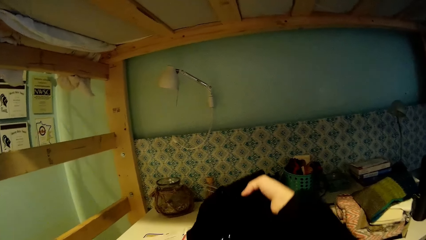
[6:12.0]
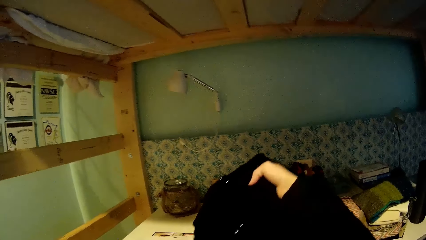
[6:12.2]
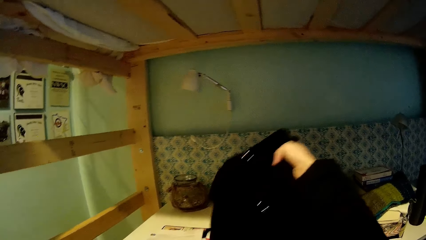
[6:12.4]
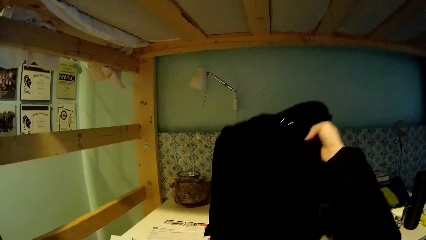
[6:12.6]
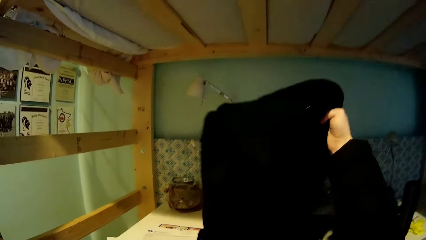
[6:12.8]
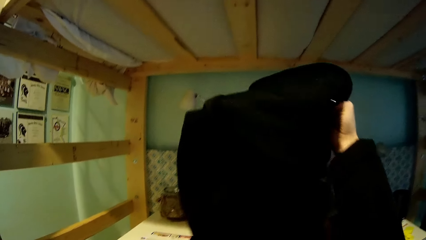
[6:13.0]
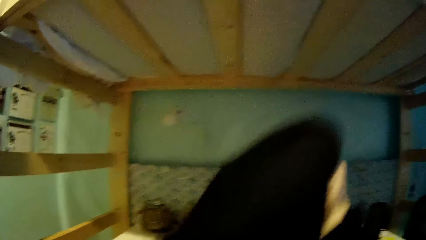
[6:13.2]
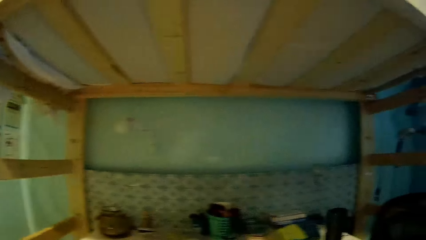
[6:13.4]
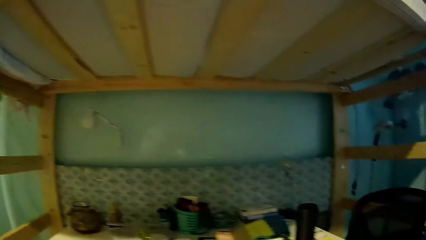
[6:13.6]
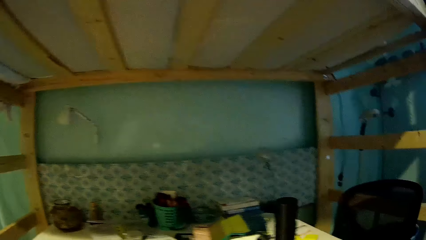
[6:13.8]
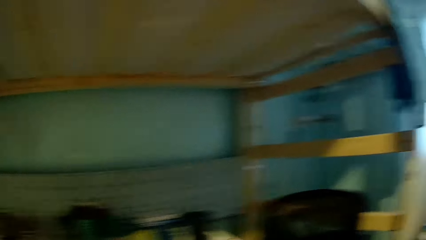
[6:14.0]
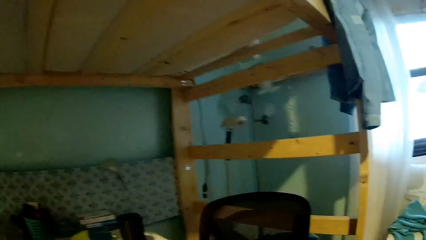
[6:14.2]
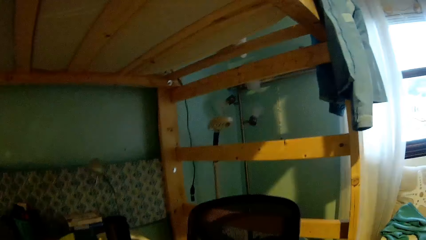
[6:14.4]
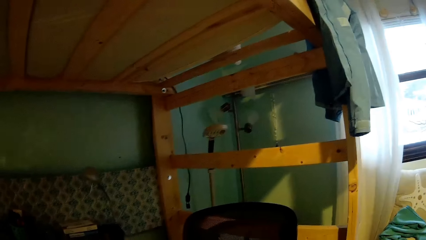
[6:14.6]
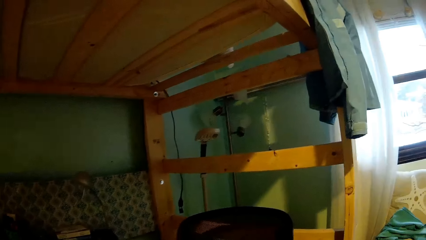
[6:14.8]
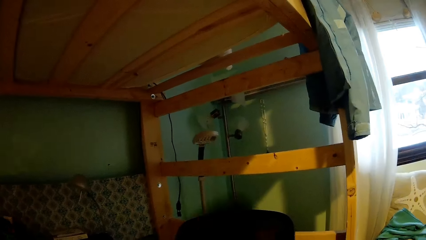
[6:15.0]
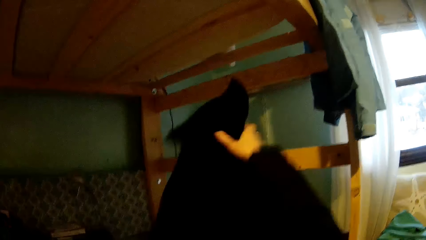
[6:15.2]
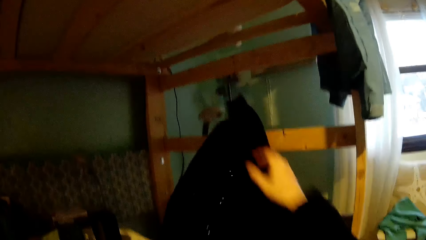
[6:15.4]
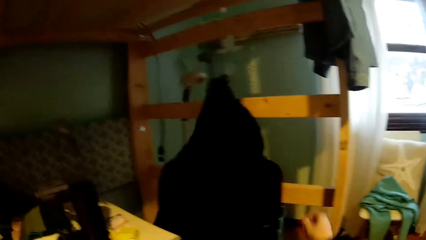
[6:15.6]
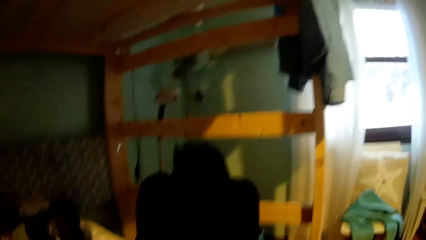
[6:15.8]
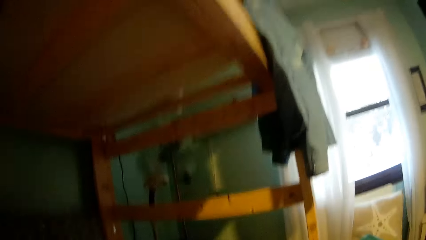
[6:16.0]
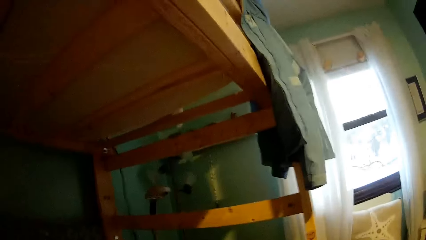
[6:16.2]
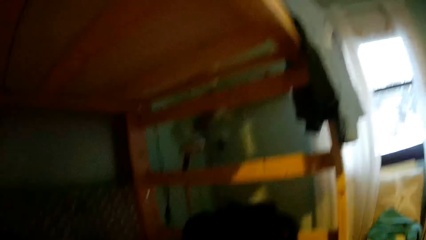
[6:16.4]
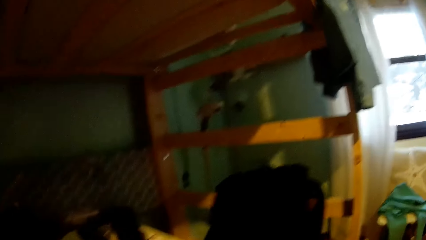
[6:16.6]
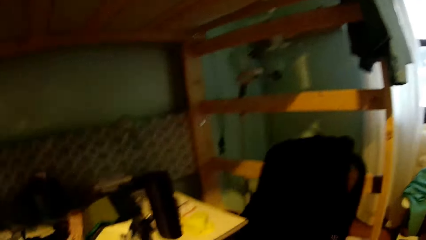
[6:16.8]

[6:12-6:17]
The camera wearer picks up the cloth from the table. They lift the cloth. They drop the cloth. They look around. They throw the cloth. They hang the cloth on the seat.

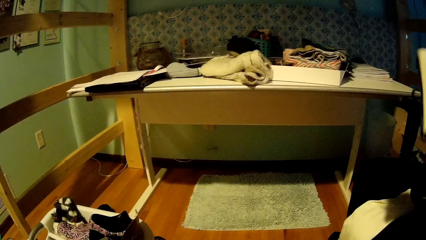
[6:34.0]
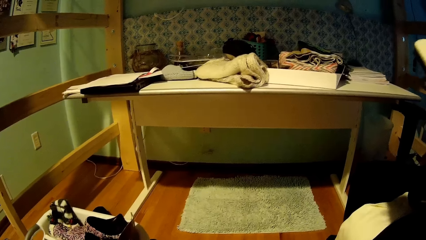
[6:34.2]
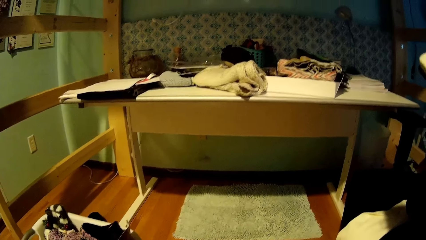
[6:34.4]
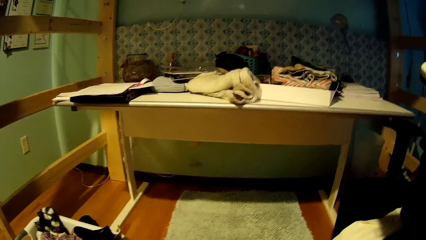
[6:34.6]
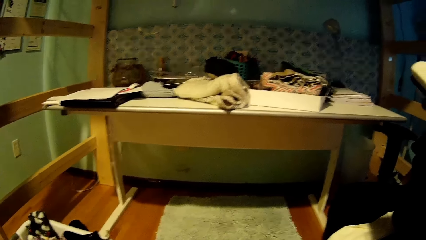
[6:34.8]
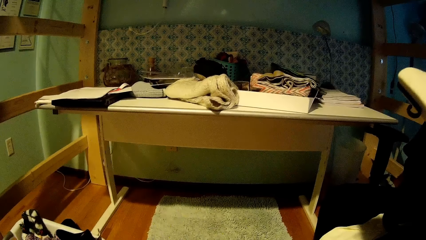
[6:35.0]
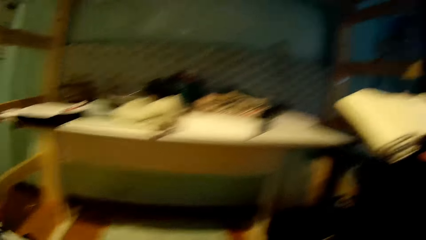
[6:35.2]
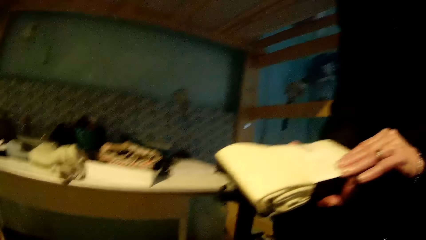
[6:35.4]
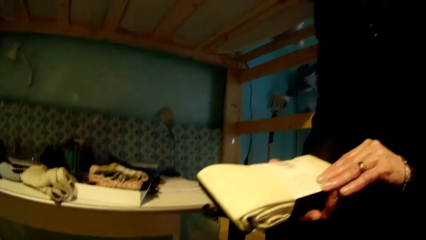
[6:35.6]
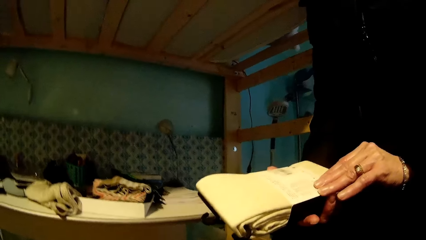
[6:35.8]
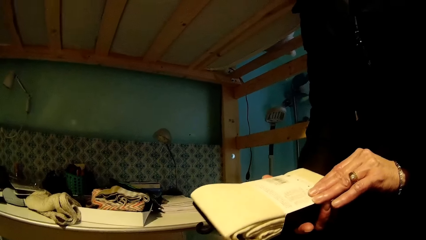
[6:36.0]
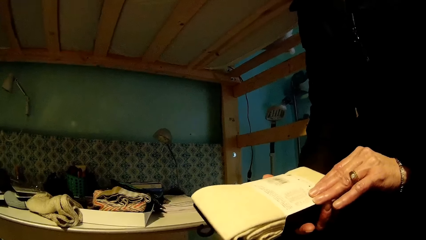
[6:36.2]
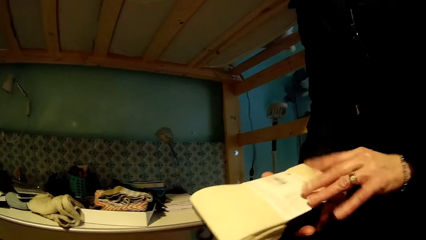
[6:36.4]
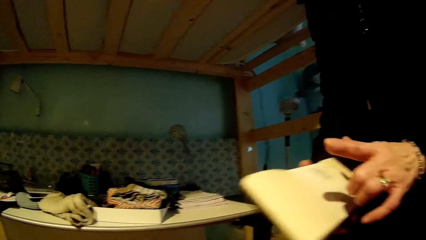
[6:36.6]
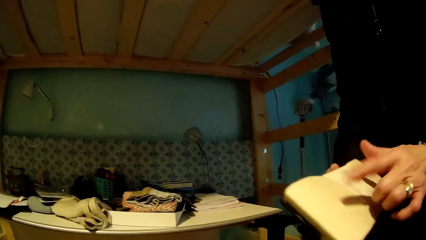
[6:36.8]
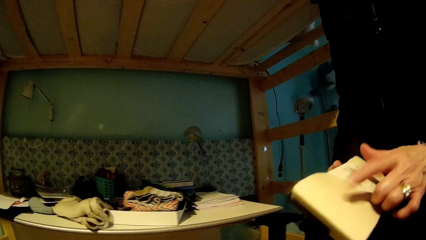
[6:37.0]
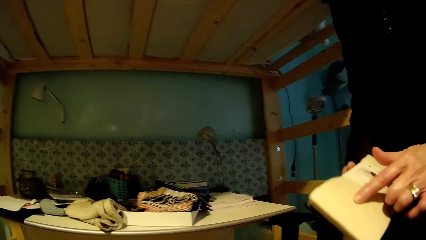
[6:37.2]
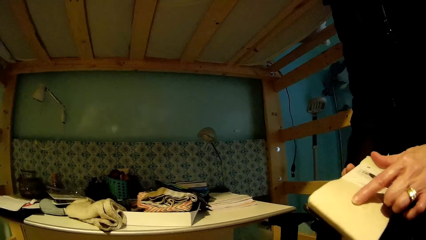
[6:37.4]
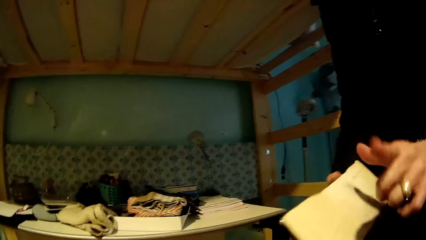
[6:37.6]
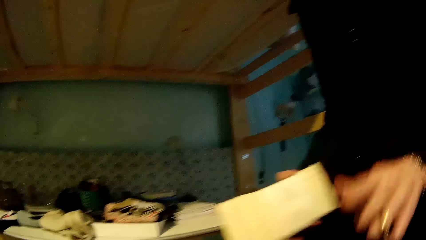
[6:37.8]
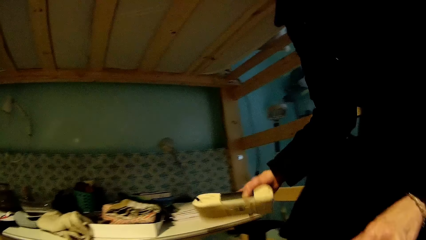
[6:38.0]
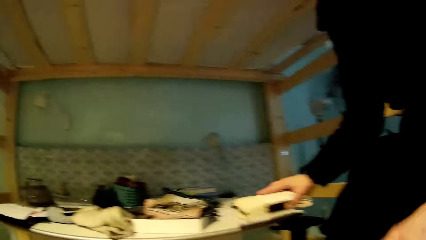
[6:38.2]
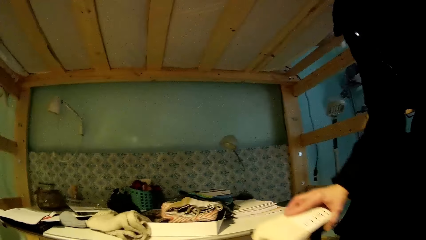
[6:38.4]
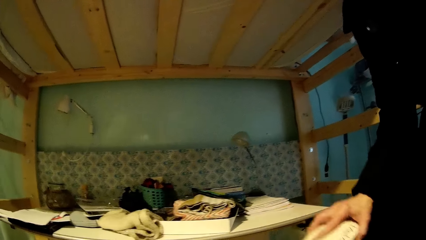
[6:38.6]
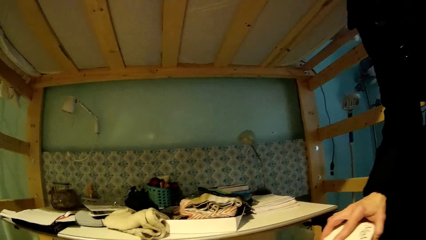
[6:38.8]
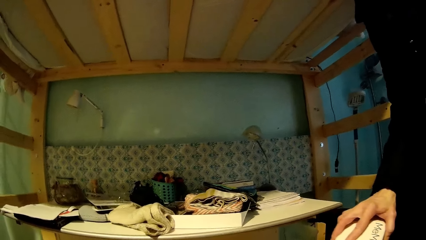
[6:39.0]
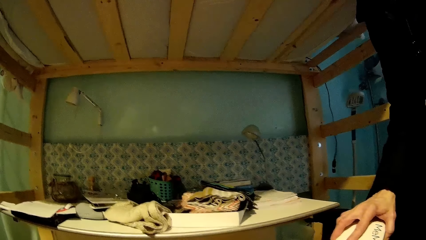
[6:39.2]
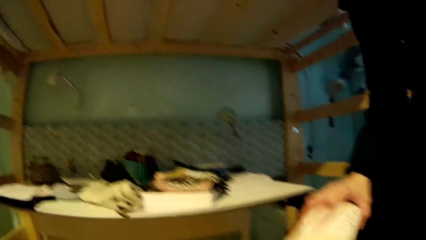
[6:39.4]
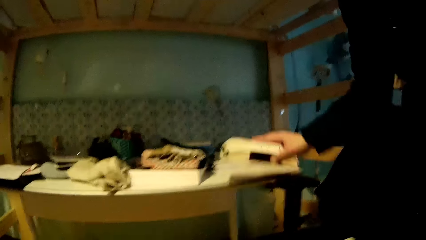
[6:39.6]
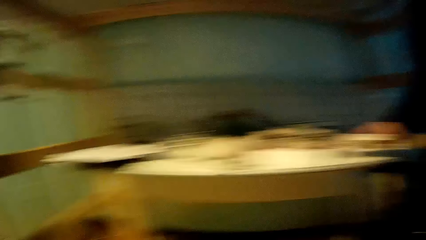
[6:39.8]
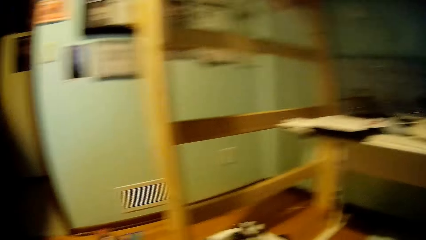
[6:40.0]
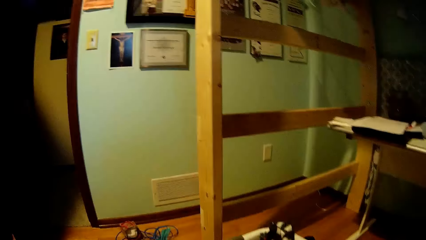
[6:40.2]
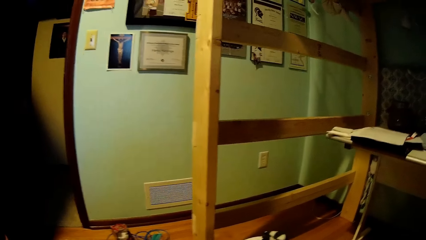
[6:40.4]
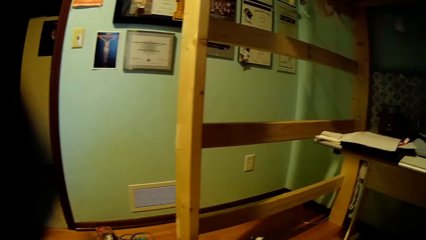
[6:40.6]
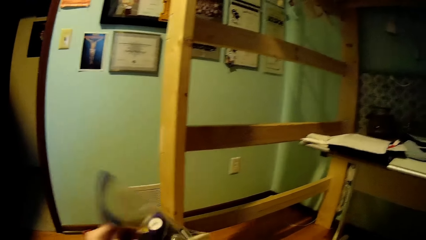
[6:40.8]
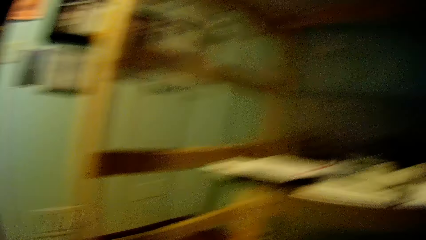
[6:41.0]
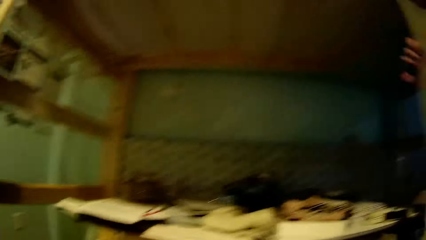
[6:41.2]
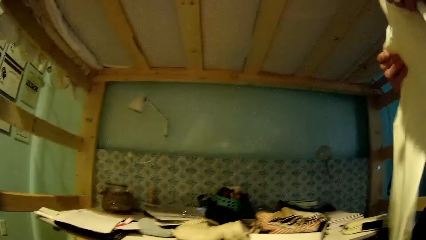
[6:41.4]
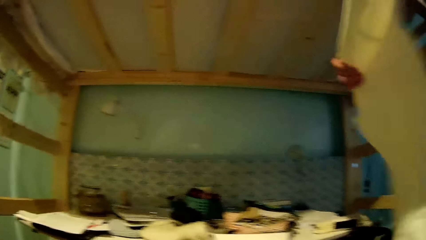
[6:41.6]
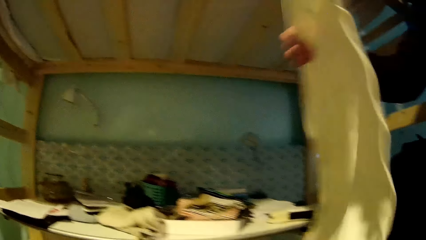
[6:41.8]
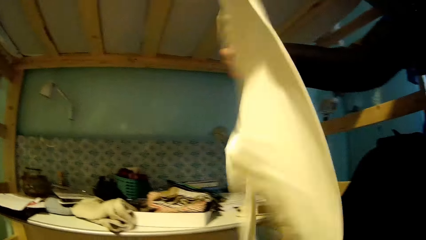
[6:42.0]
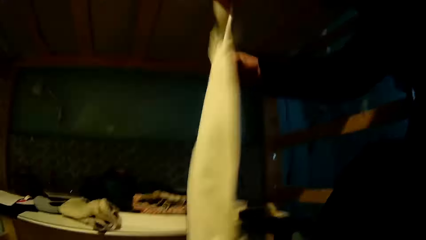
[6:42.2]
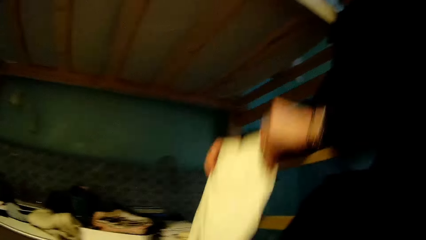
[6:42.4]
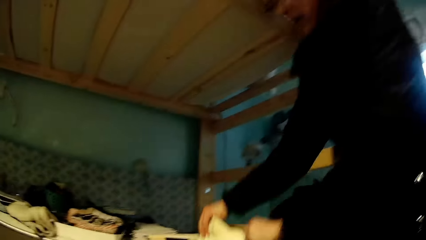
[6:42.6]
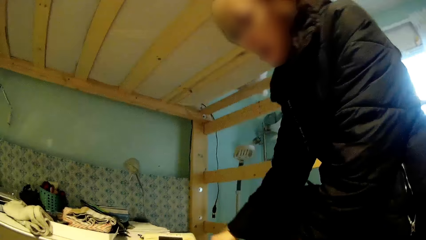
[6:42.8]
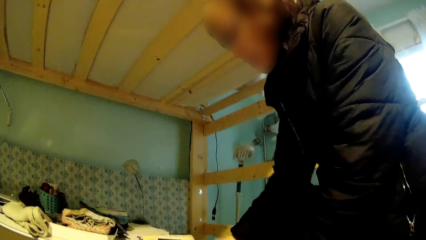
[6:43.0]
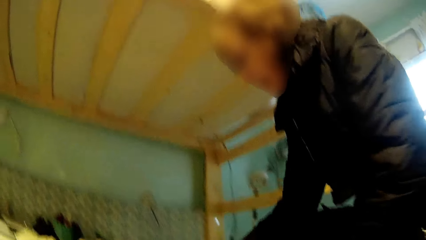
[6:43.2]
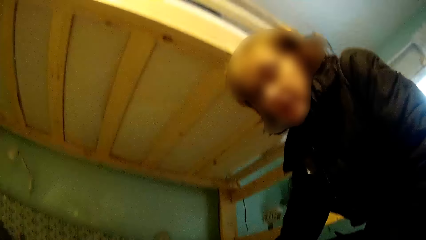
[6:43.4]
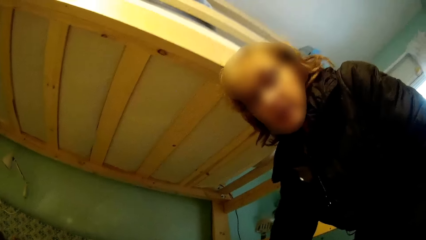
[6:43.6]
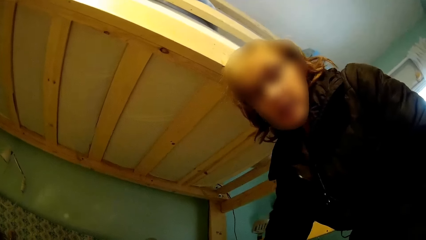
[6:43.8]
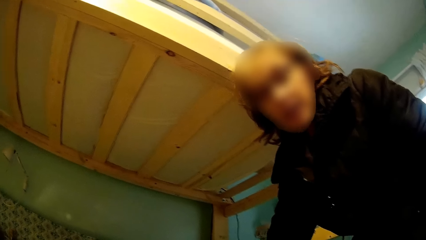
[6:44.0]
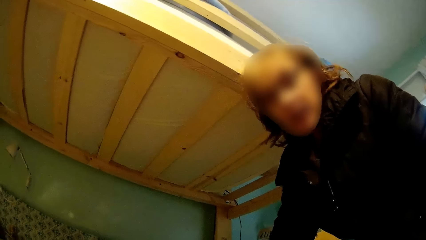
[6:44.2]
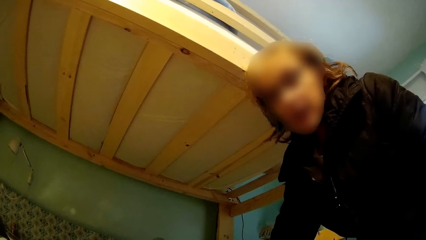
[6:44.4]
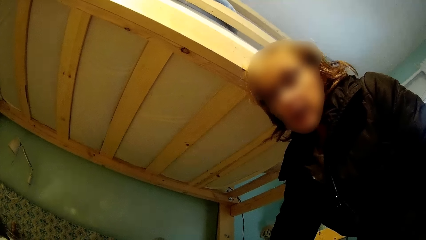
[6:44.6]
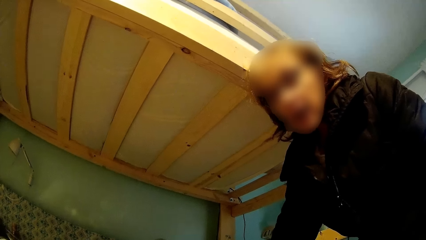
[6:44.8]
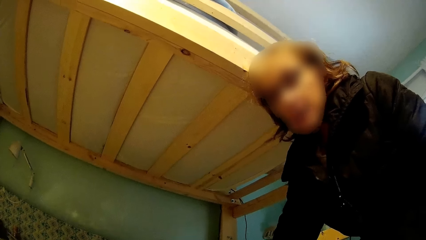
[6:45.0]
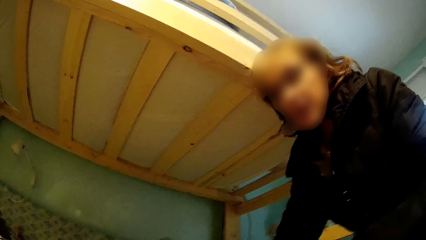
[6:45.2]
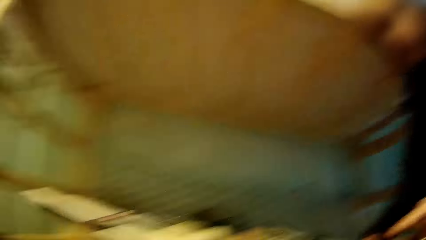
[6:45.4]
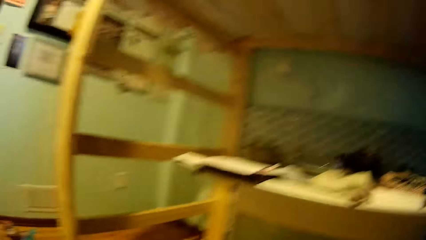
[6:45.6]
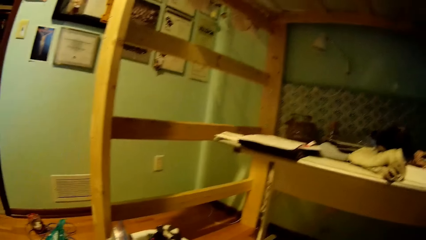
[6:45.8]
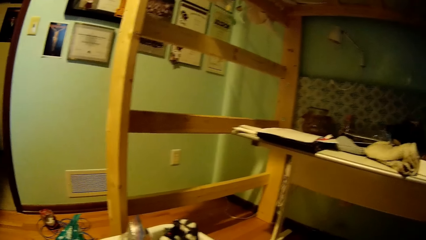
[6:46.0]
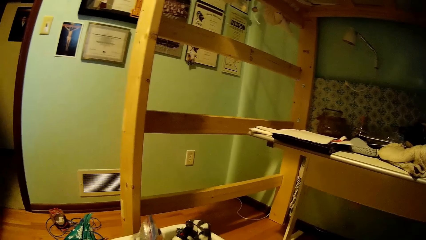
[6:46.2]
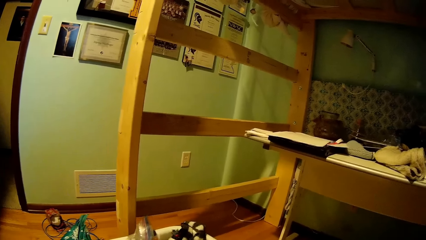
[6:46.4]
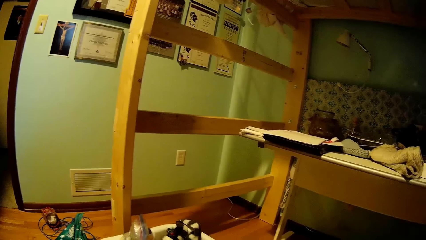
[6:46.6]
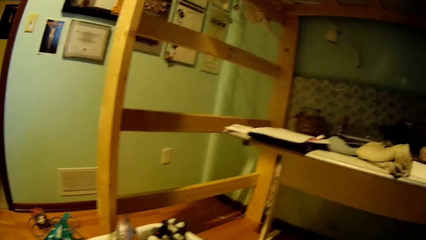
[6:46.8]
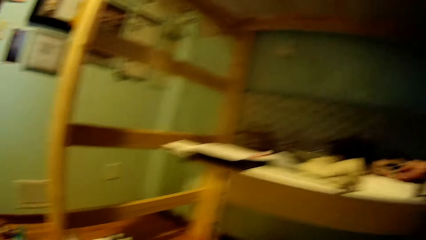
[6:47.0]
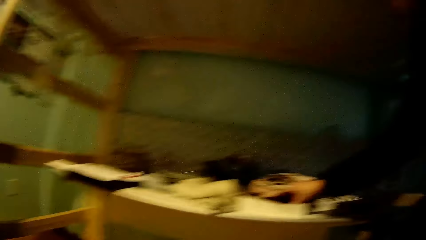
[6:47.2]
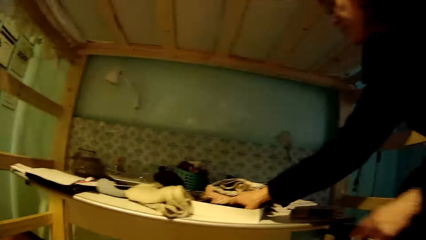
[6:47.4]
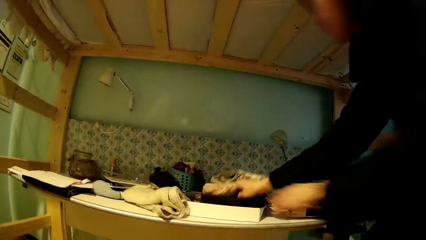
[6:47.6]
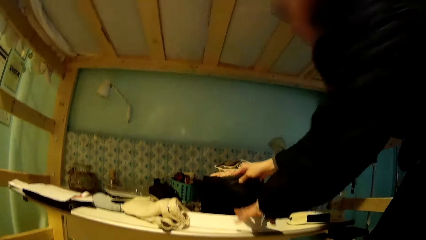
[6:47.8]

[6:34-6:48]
The camera wearer looks around. A woman lifts the bag. She holds something. She points at something. She touches the bag. She puts the bag on the table. The camera wearer looks around. They walk around. The woman lifts a cloth. She straightens a shirt. She drops the cloth. She talks to the camera wearer. The camera wearer looks around.
